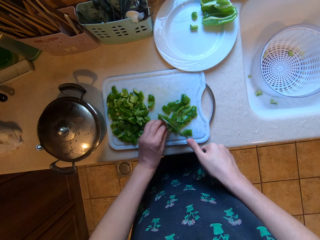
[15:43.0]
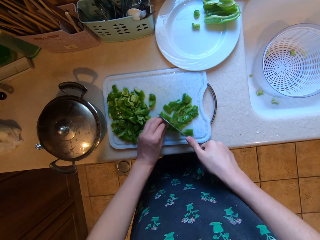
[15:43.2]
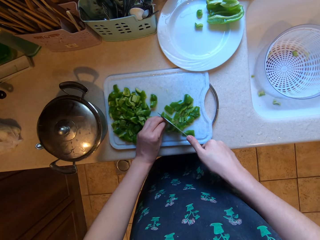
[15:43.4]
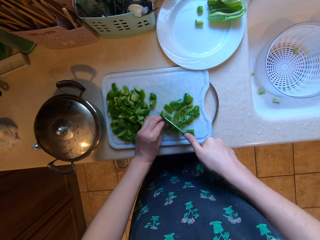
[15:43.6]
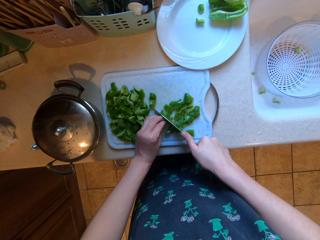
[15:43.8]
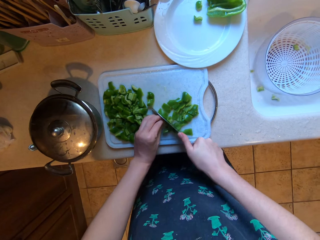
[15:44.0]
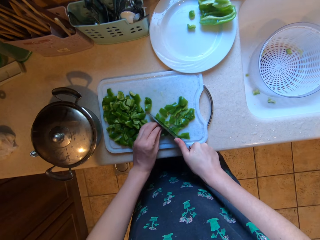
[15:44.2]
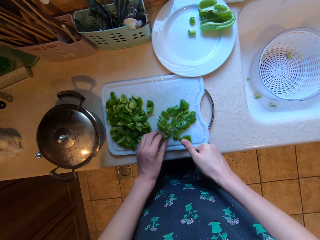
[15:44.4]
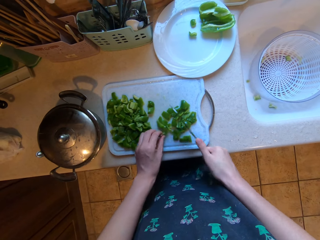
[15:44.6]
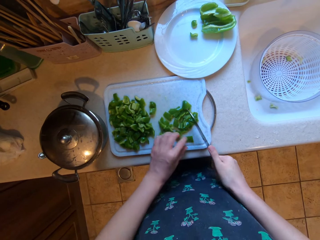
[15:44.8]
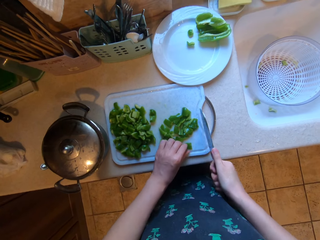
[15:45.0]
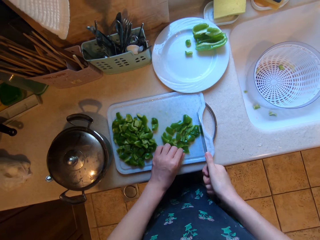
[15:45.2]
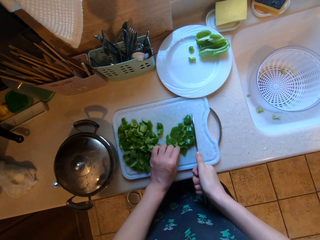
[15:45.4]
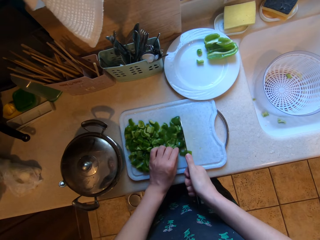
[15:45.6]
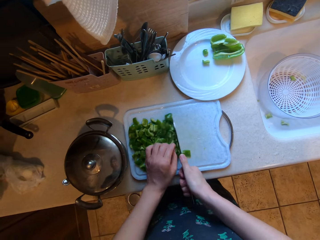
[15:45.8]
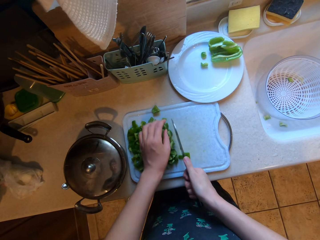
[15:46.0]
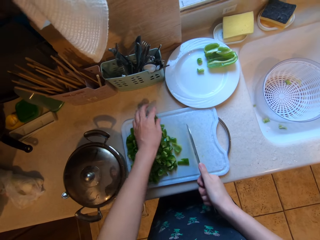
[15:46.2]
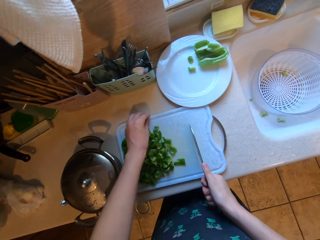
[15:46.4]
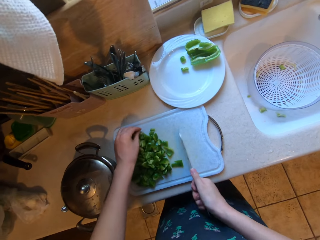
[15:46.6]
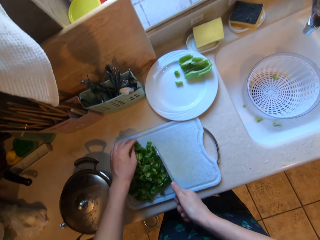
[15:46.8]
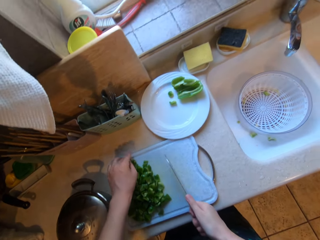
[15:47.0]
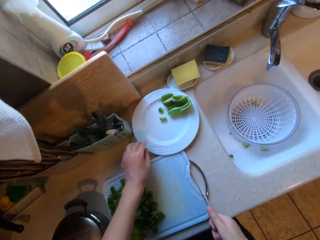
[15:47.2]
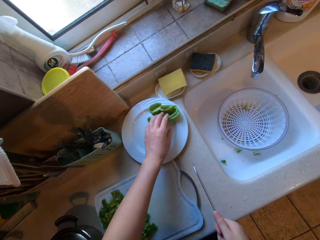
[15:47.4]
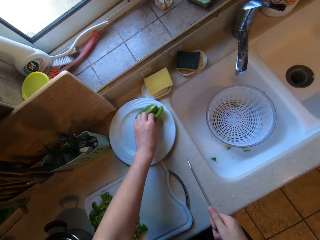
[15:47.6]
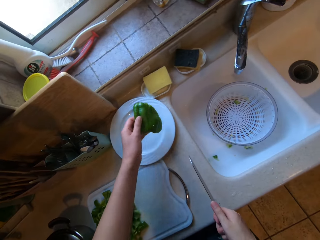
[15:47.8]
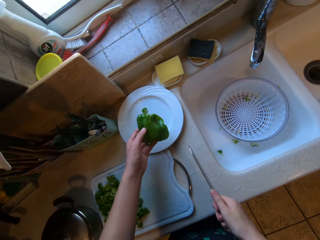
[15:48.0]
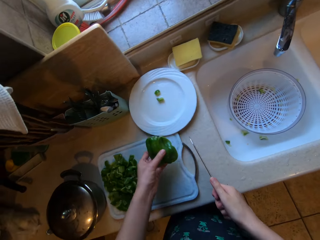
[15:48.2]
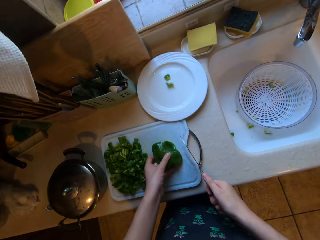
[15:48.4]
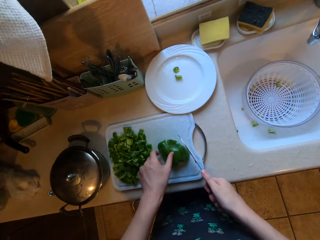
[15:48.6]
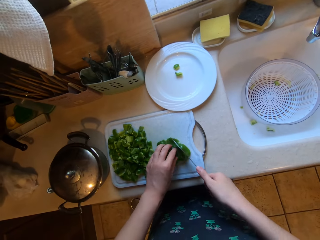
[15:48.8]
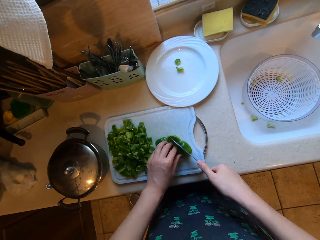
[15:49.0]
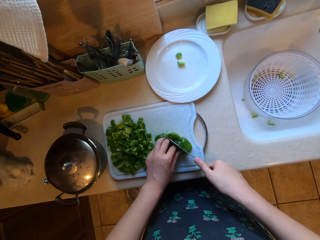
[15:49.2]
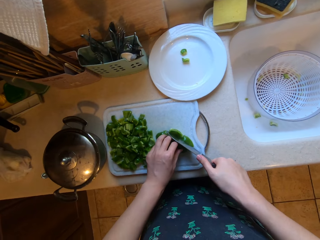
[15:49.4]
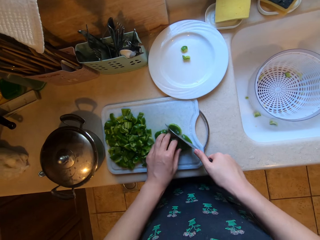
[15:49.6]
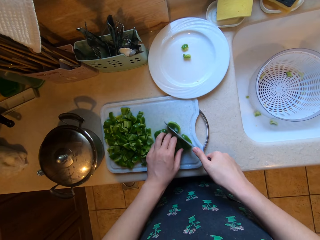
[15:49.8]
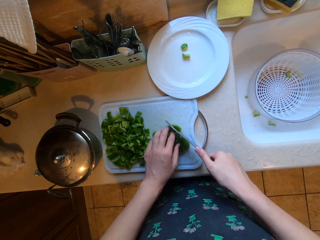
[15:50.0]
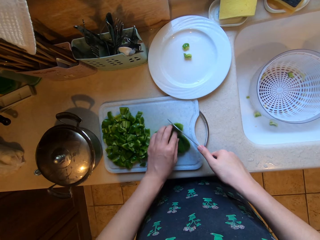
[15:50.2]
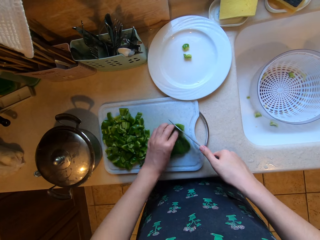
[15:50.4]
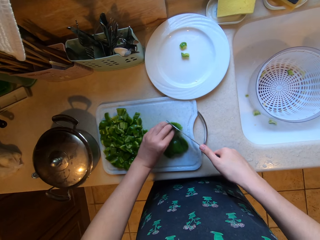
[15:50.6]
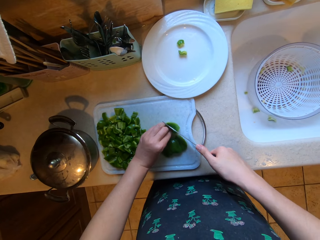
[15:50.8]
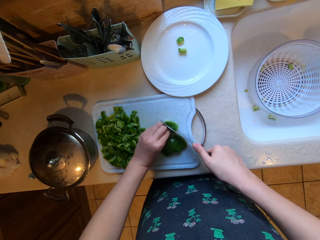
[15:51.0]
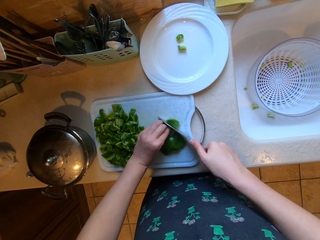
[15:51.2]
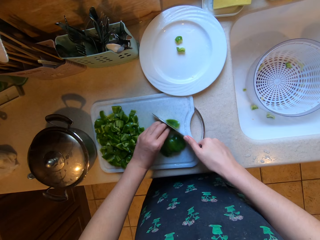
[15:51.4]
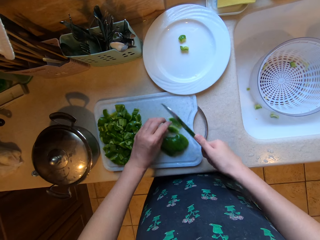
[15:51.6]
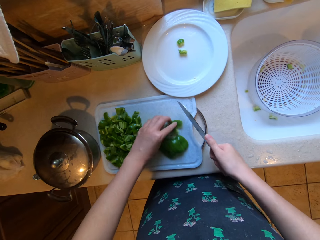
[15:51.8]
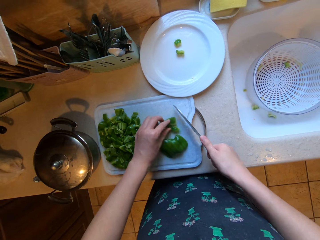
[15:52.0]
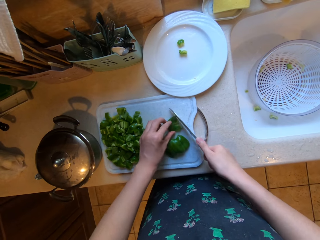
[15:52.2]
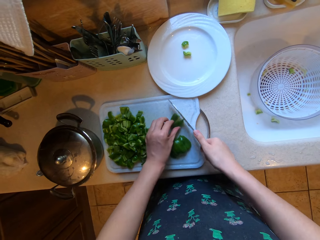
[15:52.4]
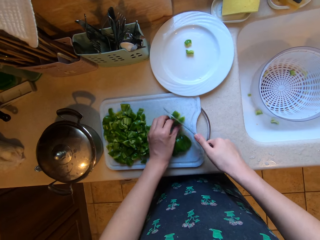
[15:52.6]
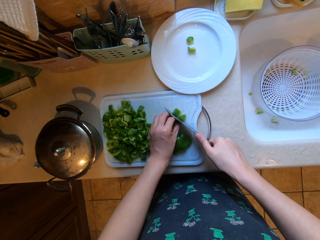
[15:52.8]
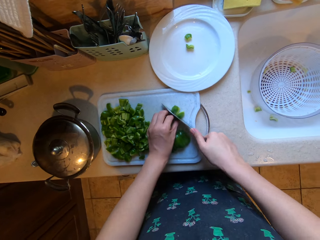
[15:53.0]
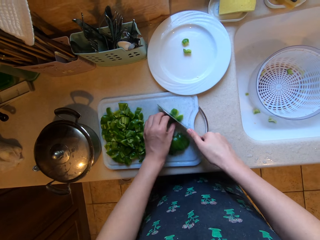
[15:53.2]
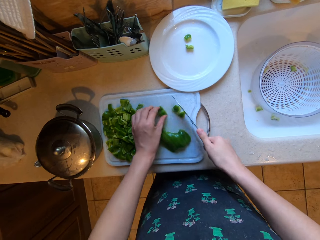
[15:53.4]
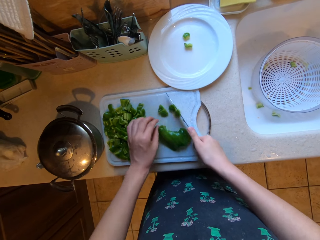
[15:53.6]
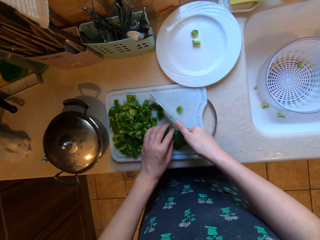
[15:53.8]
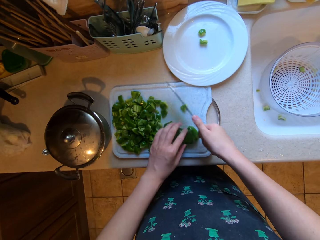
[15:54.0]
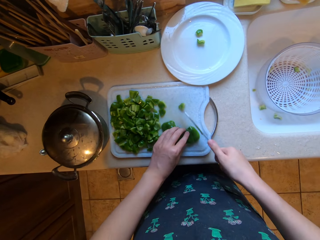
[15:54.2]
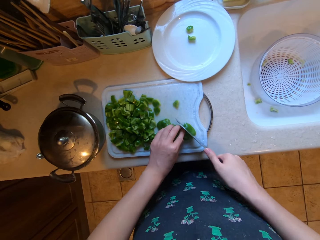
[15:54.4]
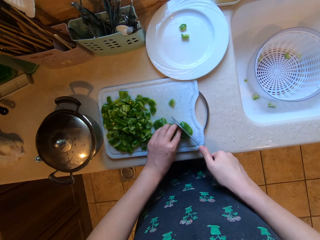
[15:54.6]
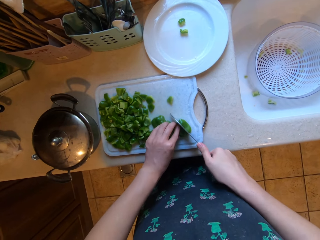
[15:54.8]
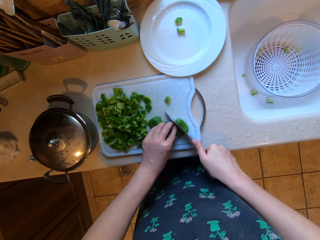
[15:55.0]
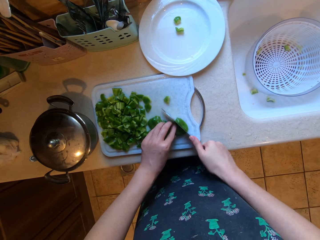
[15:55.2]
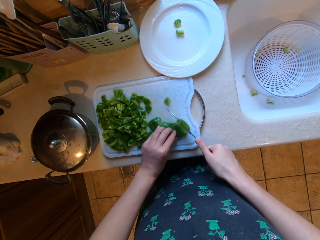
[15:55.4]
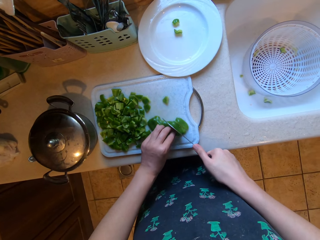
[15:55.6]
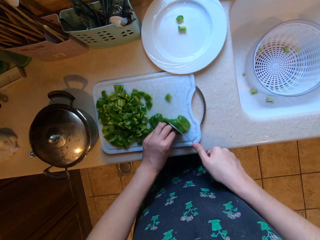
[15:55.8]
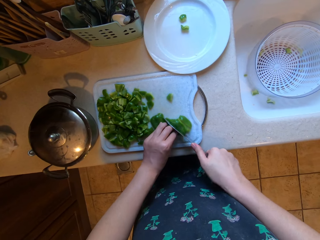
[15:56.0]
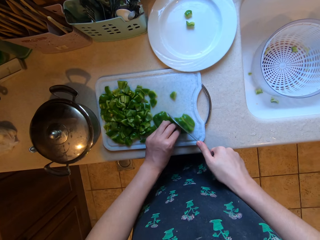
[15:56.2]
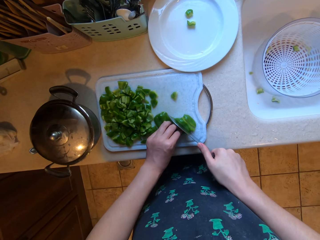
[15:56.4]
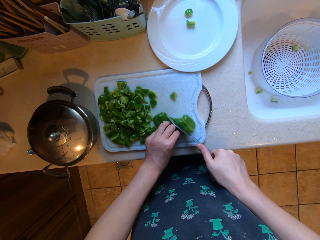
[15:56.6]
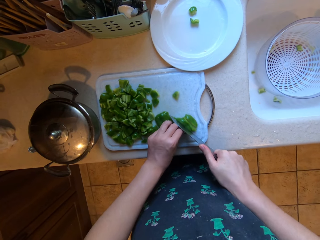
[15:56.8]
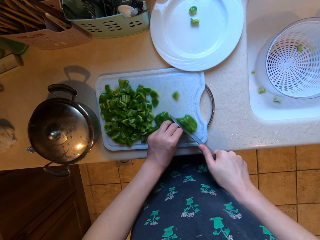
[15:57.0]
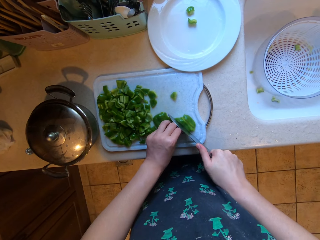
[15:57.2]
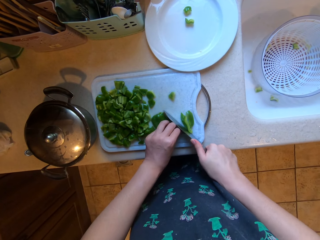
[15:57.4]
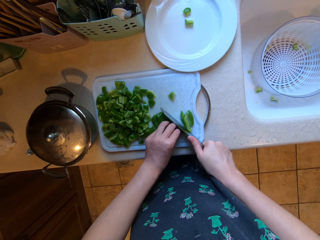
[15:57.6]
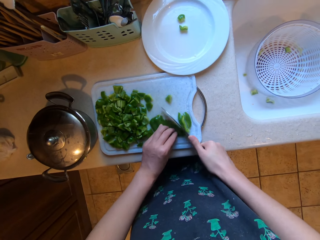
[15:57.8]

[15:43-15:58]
The camera wearer pushes the chopped bell pepper aside. He picks up another piece of bell pepper from the plate with his left hand. He places the bell pepper on the chopping board. He chops the bell pepper on the chopping board with the knife in his right hand.

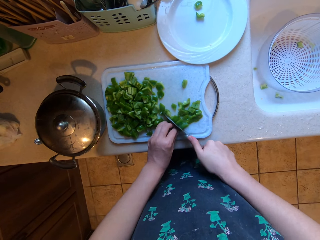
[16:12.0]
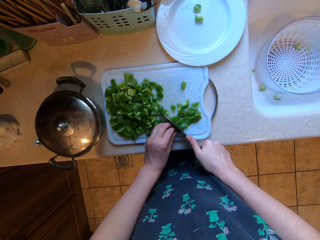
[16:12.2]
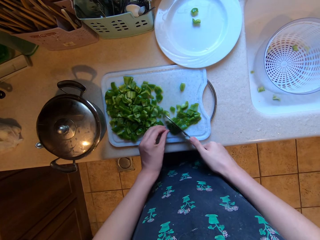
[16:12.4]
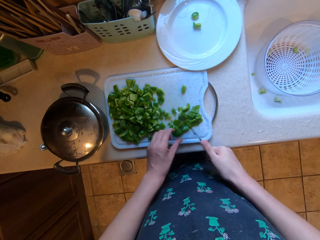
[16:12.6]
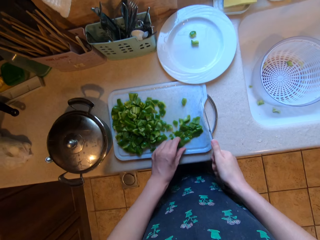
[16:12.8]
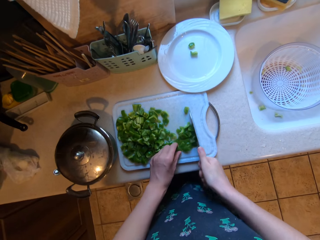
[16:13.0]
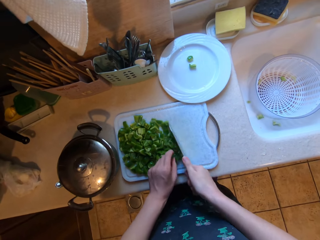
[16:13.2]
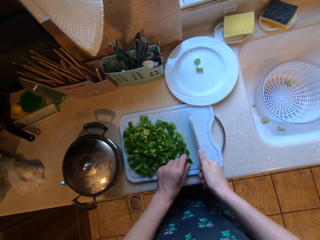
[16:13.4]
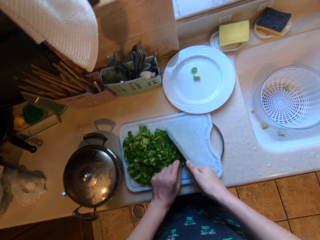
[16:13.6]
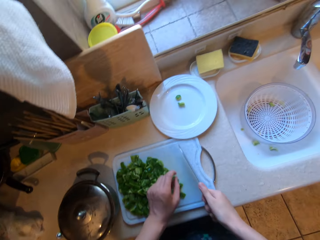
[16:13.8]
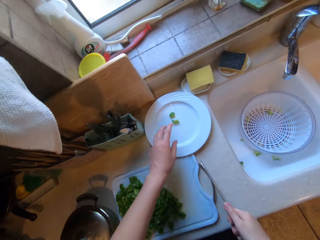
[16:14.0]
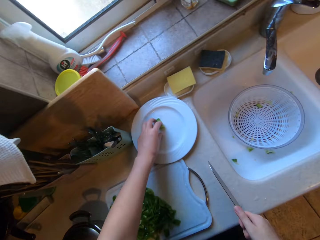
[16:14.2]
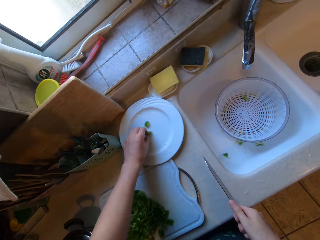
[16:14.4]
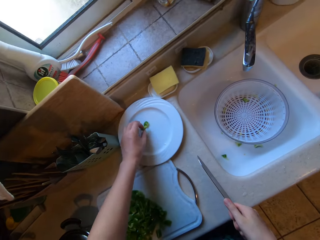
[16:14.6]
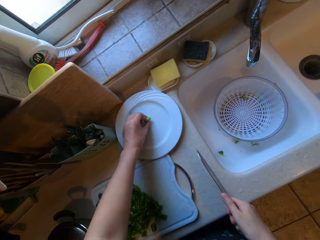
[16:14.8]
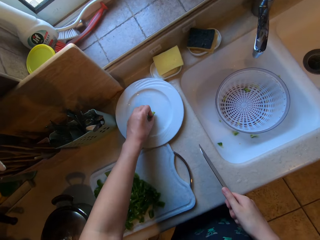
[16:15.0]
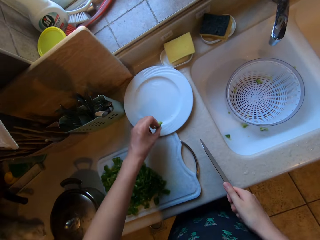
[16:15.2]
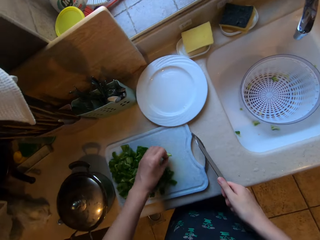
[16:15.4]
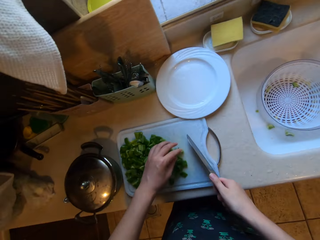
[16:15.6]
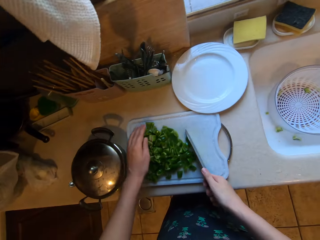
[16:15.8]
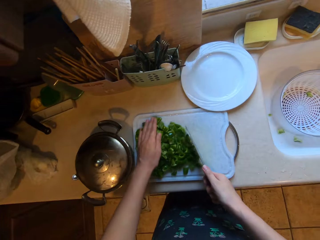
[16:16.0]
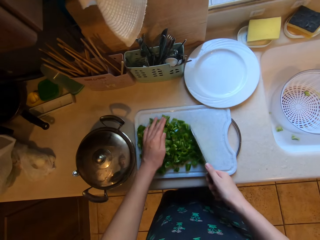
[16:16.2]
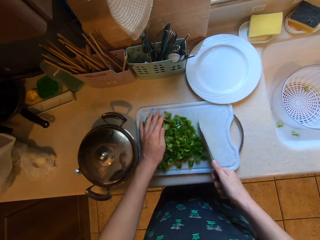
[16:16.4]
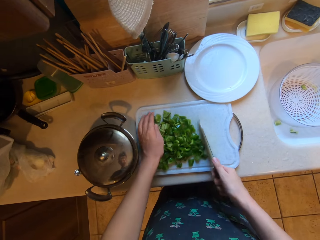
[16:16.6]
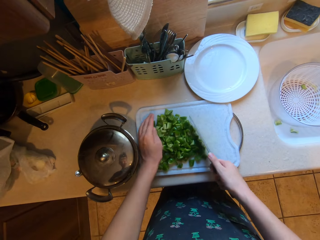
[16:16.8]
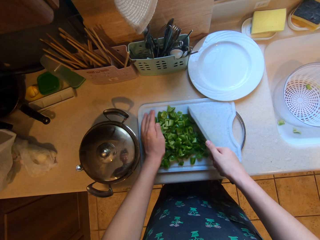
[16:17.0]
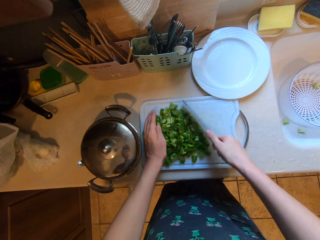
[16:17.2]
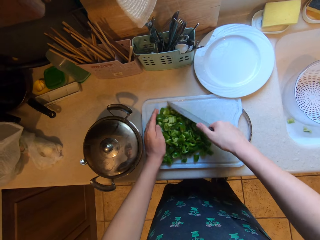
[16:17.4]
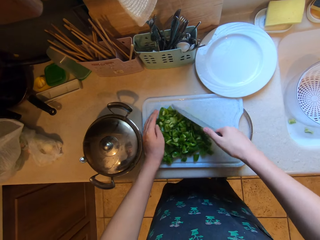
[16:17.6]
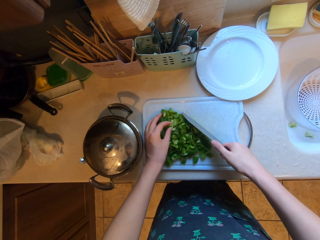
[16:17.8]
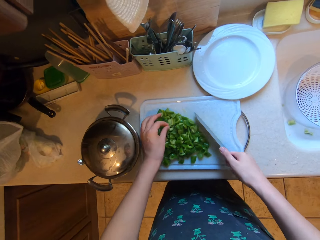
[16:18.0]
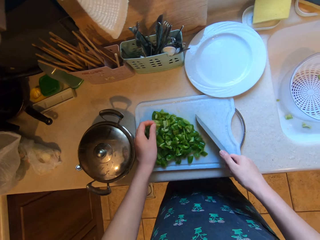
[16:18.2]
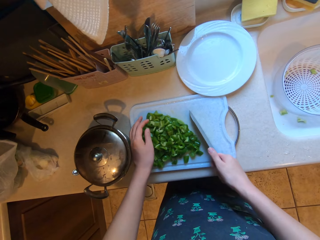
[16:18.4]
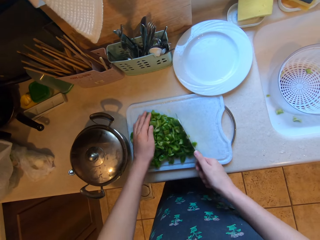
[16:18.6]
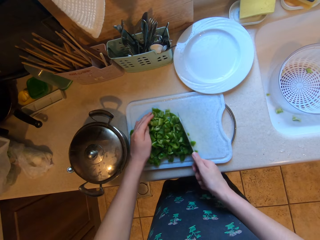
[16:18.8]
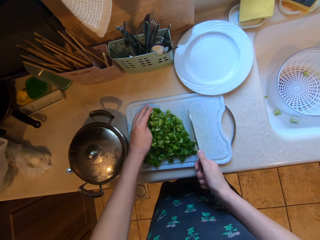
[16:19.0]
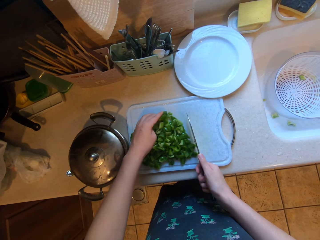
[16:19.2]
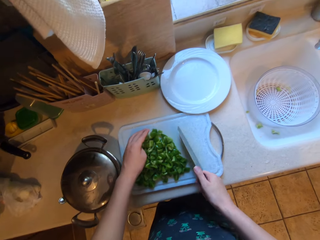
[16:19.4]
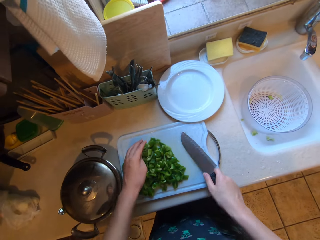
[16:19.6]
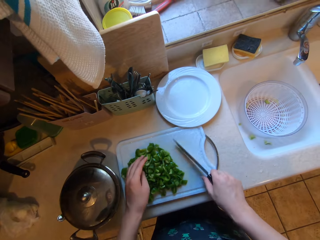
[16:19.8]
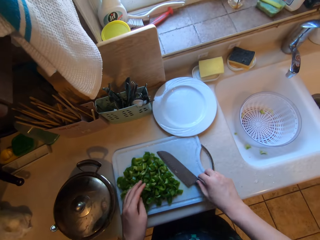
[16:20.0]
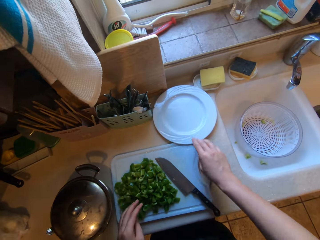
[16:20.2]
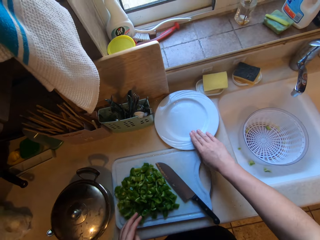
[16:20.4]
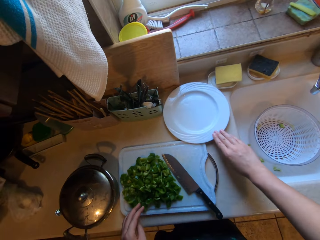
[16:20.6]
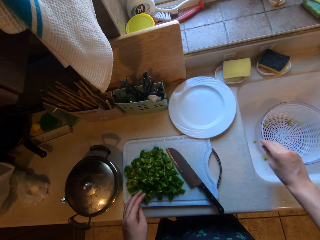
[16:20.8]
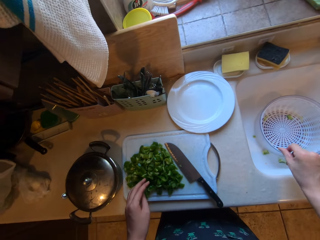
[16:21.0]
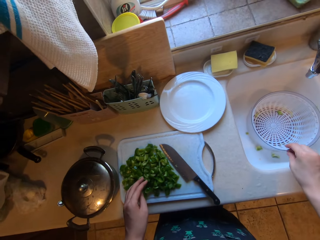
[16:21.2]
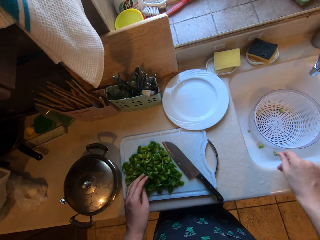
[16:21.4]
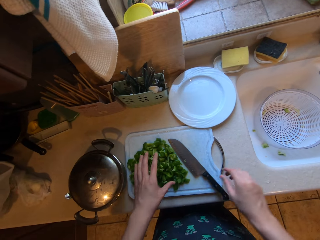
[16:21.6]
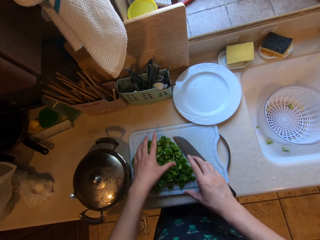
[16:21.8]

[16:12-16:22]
The camera wearer puts the bell pepper aside with a knife. He picks up another piece of bell pepper from the plate with his left hand. He drops the piece of bell pepper onto the chopping board. He stuffs the chopped bell peppers with the knife. He drops the knife in his right hand on the chopping board. He touches the plate on the counter with his right hand.
